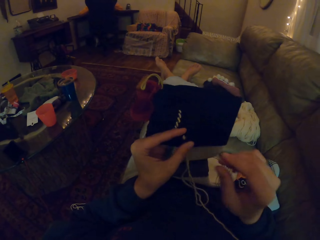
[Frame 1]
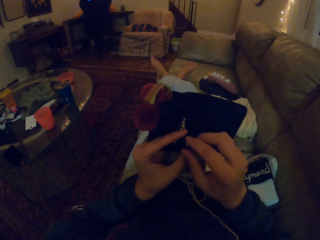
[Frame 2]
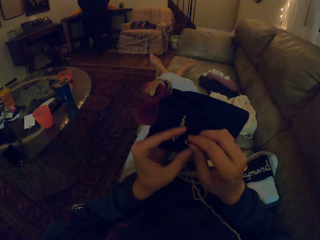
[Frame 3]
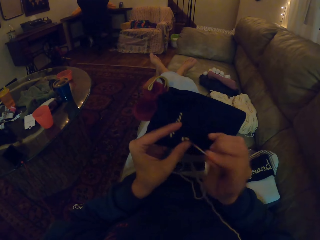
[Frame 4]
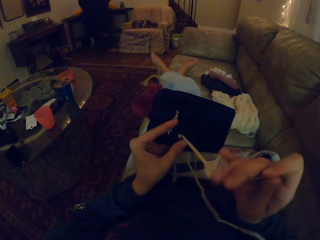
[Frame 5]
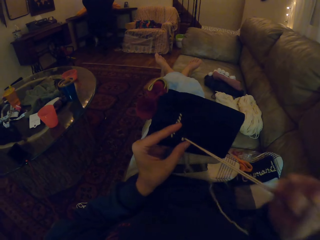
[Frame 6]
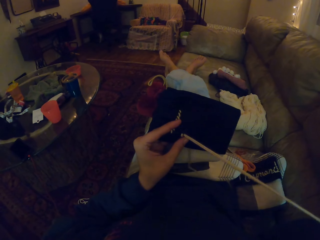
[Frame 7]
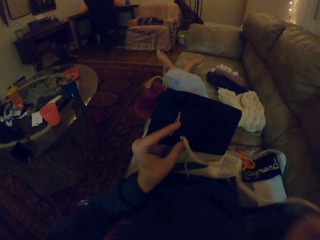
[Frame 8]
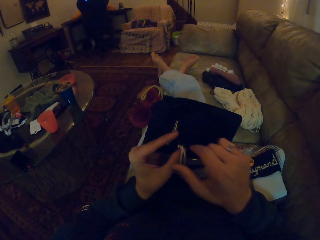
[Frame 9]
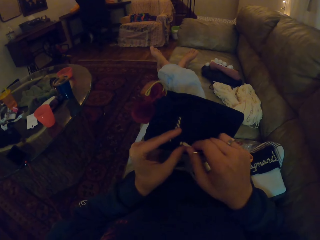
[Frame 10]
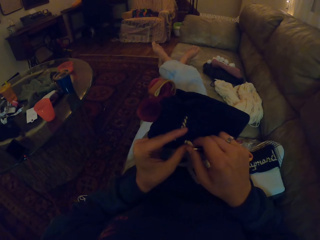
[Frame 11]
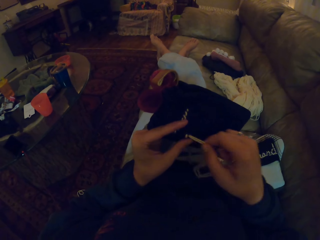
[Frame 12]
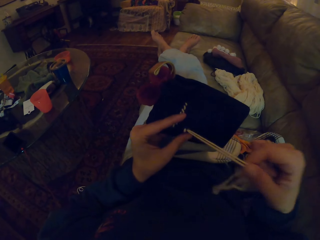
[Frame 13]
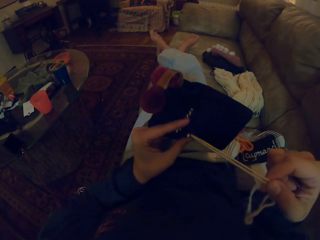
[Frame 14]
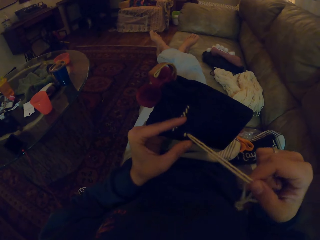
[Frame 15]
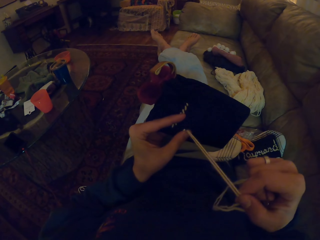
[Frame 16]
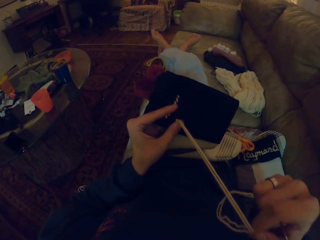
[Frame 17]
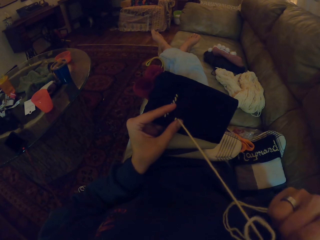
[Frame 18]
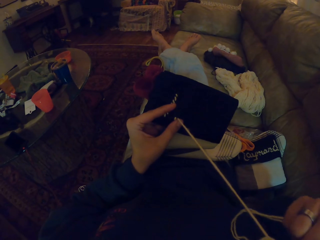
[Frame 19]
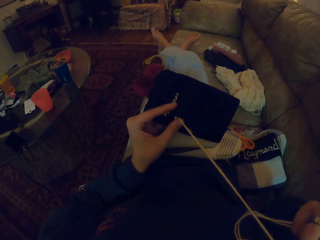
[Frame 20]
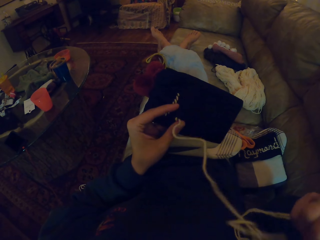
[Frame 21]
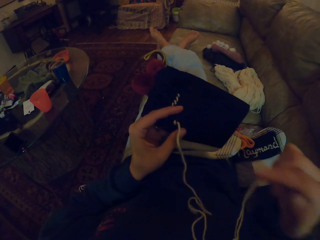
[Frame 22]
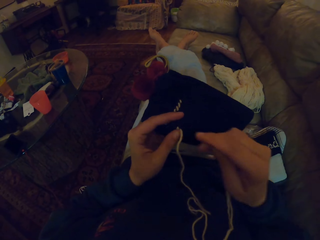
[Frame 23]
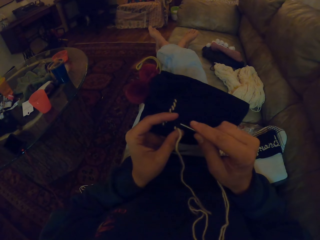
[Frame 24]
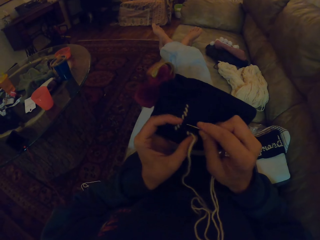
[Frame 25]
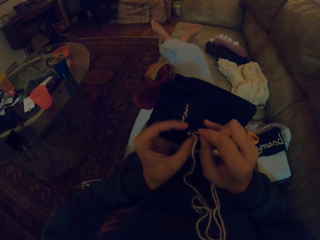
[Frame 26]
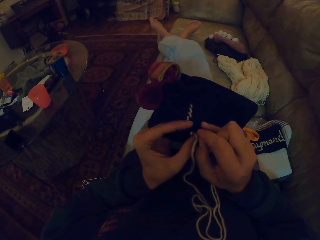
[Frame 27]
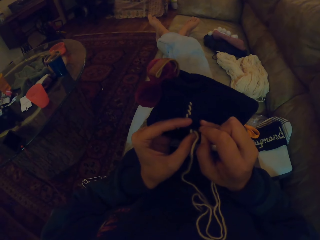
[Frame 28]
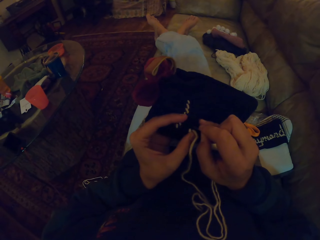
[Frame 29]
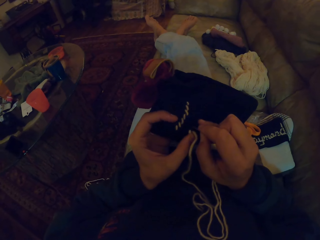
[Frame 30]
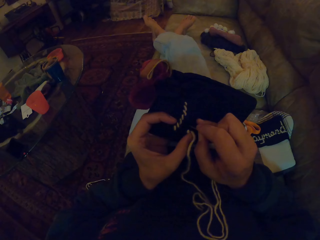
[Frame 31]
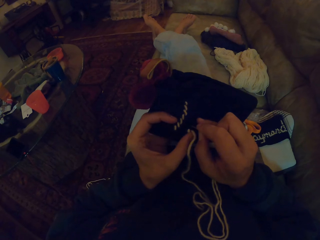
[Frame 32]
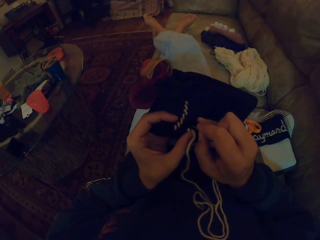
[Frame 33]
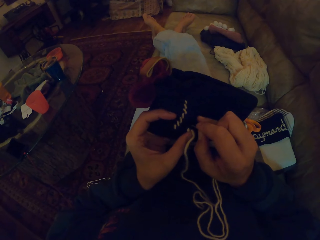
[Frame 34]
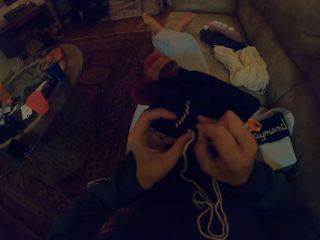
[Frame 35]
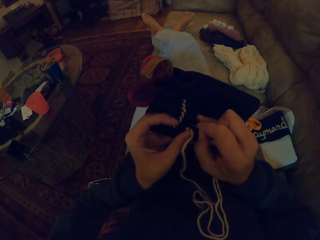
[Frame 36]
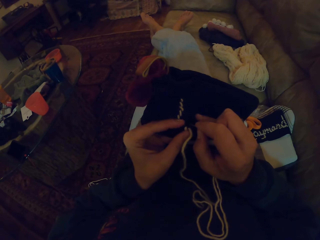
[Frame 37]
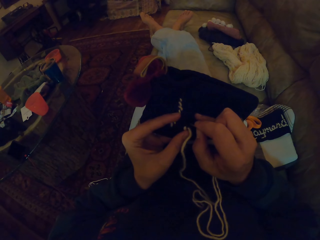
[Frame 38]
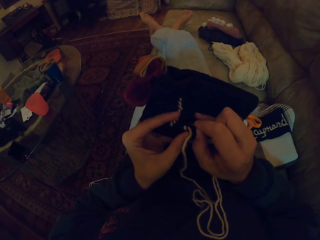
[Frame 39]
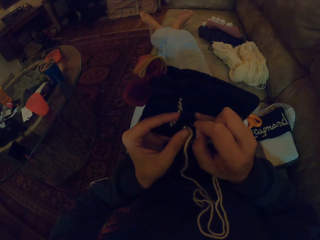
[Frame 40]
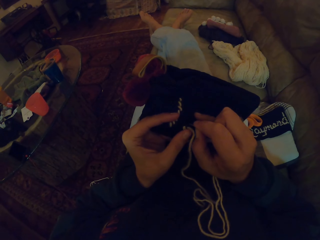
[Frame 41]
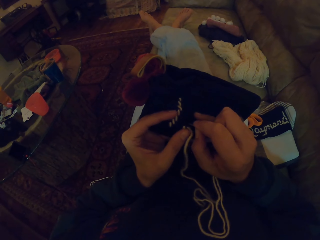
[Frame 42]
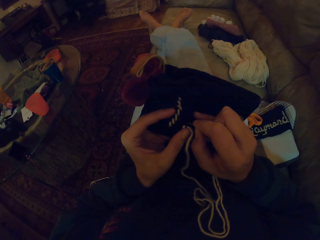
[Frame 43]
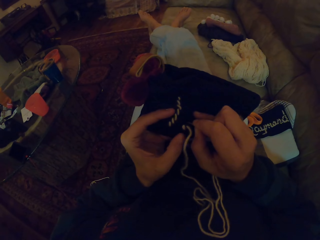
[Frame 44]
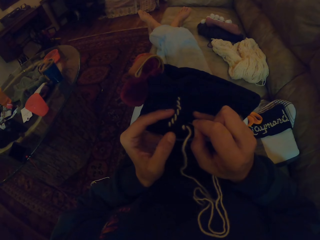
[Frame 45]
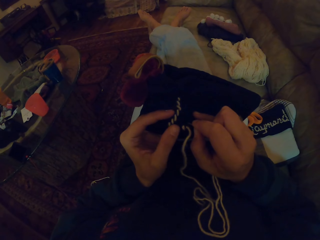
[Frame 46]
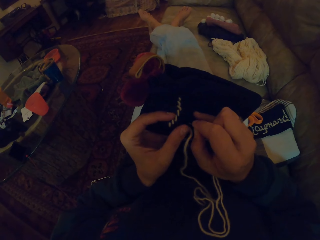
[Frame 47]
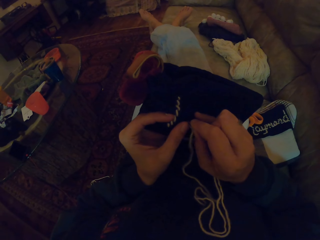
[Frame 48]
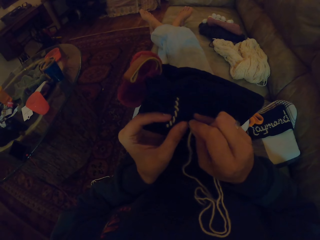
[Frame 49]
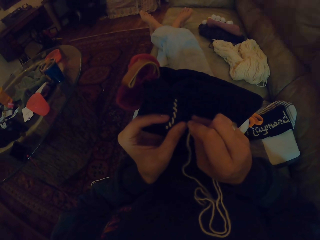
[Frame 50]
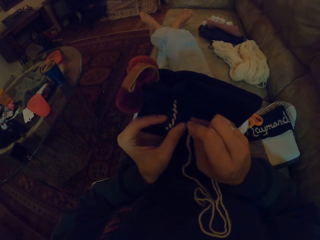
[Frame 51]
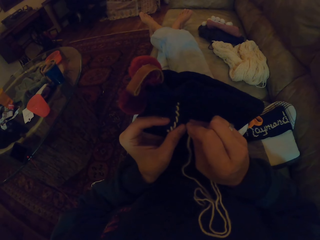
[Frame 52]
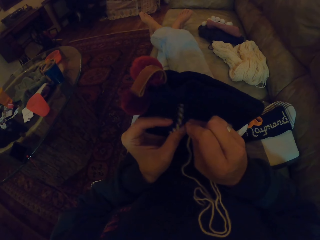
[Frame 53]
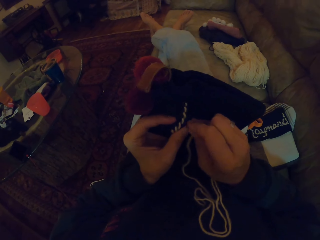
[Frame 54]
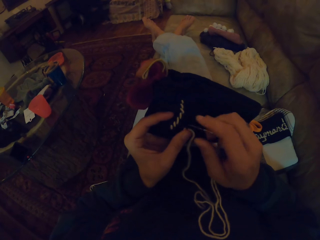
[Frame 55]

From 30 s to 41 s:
The camera wearer straightens a thread in a crochet. They insert a needle in the crochet.

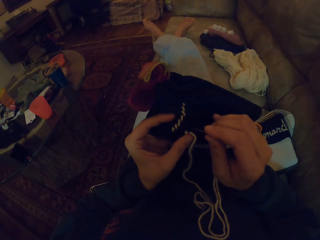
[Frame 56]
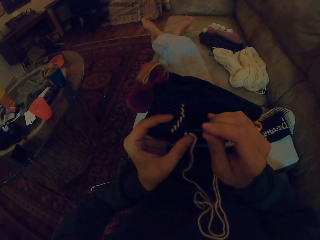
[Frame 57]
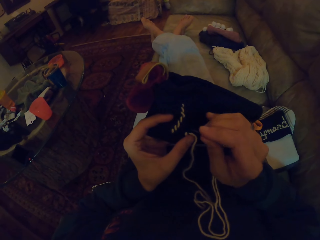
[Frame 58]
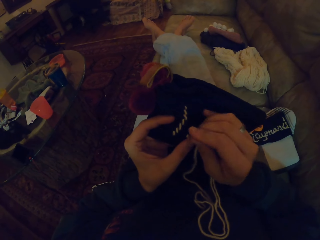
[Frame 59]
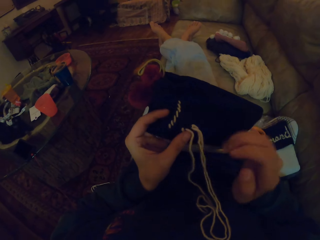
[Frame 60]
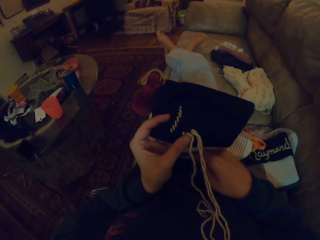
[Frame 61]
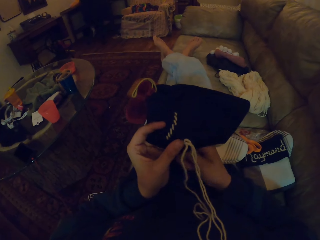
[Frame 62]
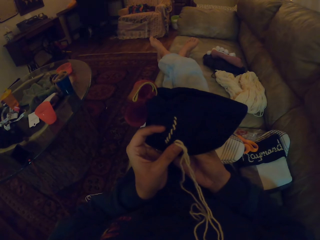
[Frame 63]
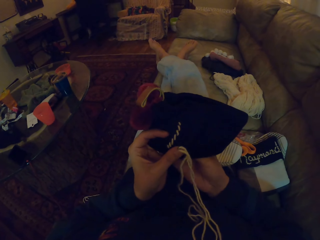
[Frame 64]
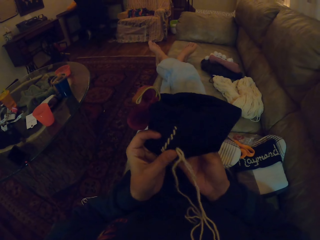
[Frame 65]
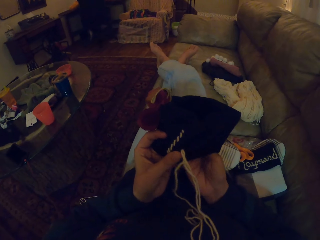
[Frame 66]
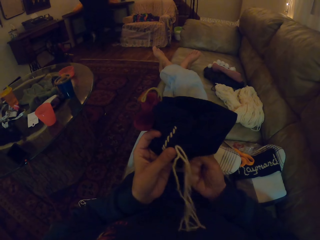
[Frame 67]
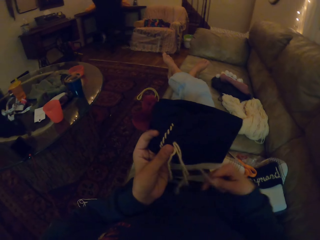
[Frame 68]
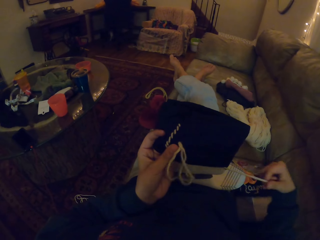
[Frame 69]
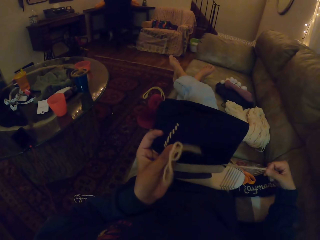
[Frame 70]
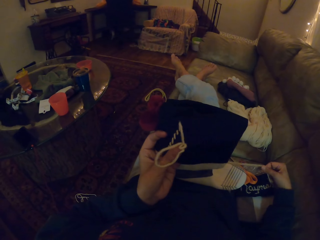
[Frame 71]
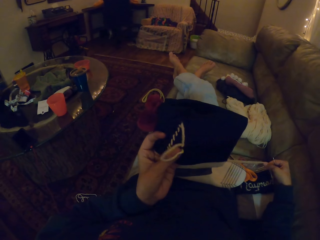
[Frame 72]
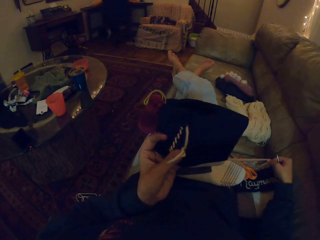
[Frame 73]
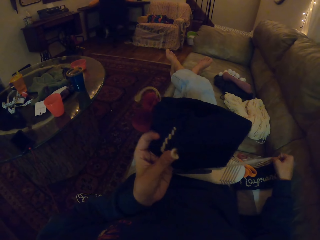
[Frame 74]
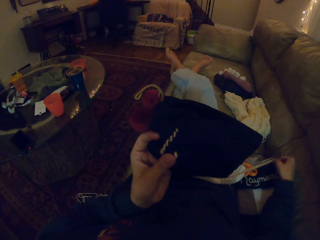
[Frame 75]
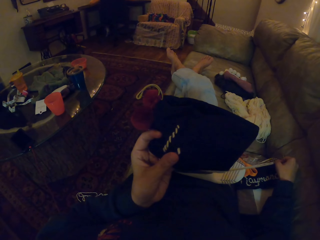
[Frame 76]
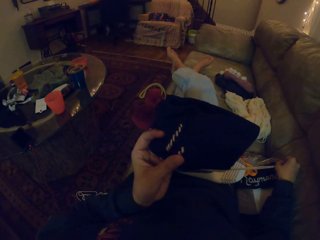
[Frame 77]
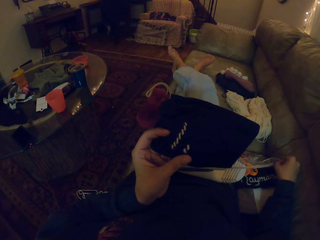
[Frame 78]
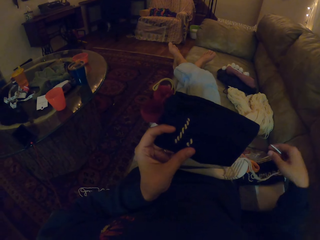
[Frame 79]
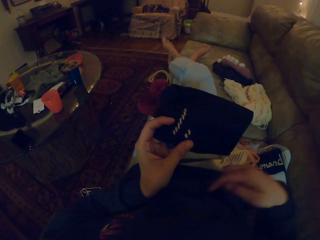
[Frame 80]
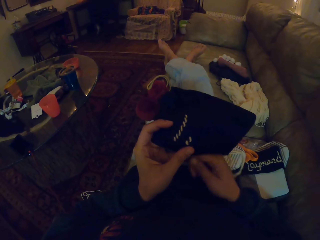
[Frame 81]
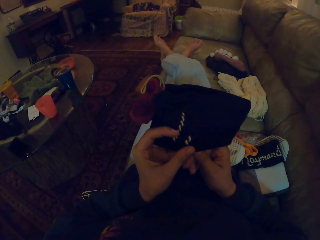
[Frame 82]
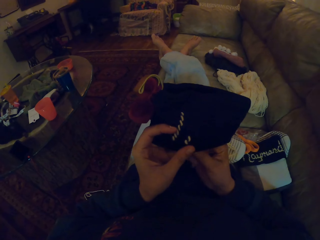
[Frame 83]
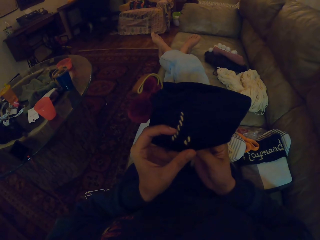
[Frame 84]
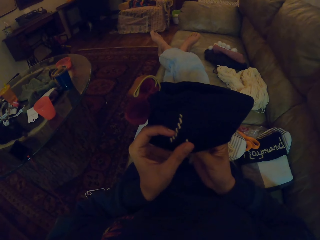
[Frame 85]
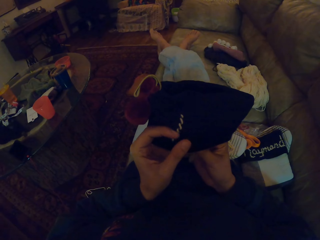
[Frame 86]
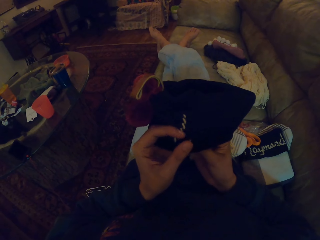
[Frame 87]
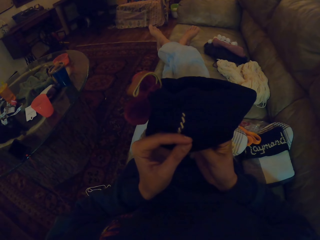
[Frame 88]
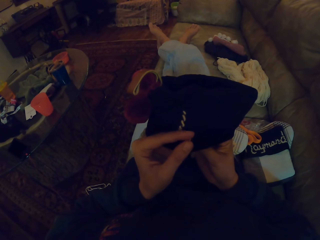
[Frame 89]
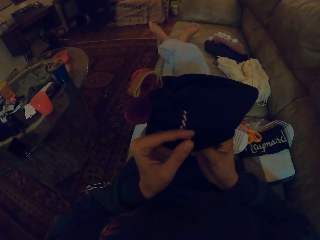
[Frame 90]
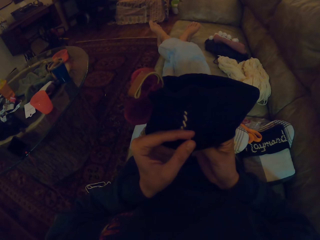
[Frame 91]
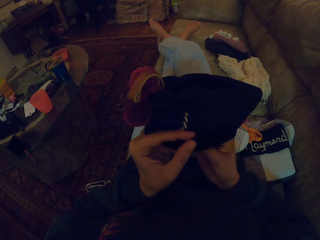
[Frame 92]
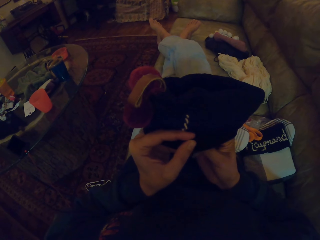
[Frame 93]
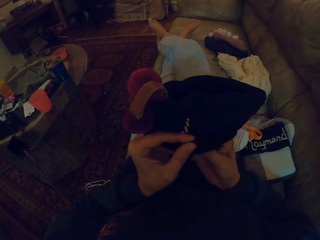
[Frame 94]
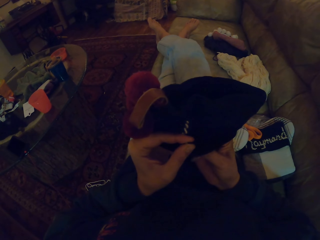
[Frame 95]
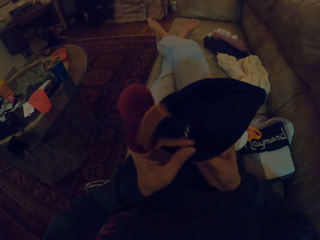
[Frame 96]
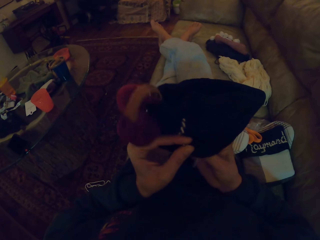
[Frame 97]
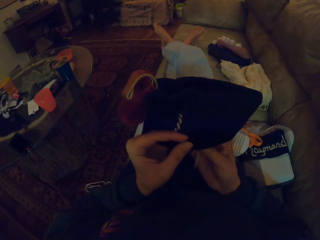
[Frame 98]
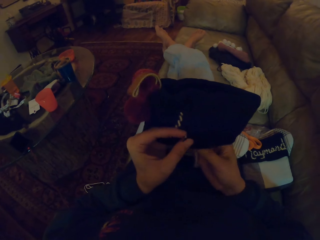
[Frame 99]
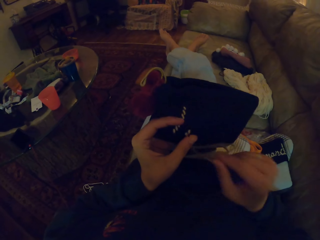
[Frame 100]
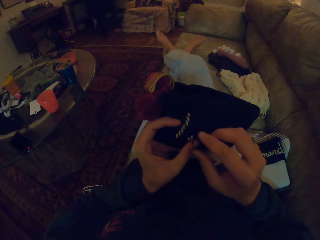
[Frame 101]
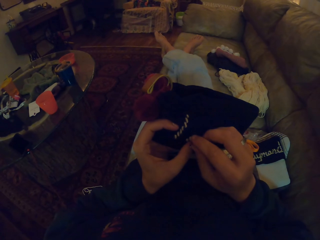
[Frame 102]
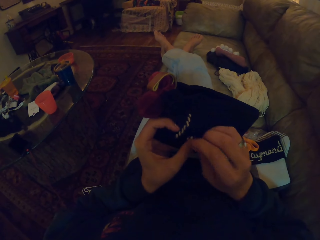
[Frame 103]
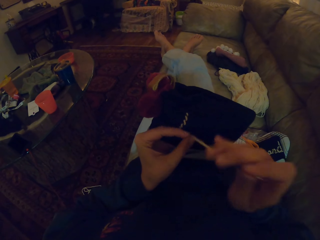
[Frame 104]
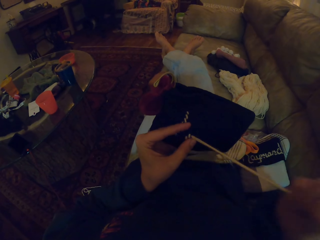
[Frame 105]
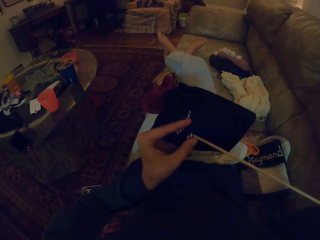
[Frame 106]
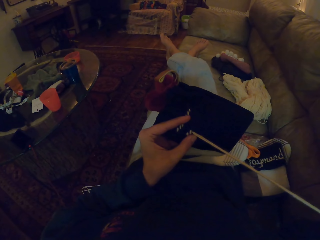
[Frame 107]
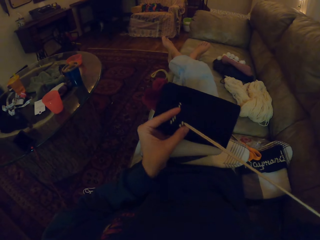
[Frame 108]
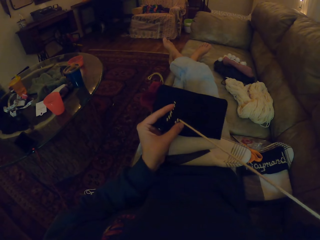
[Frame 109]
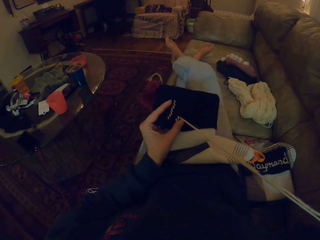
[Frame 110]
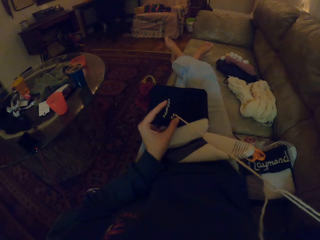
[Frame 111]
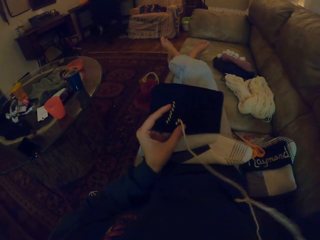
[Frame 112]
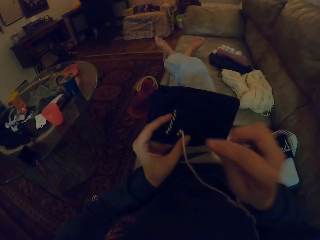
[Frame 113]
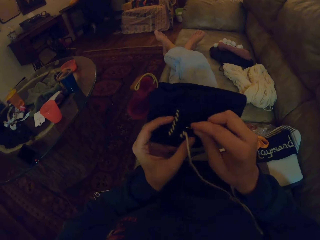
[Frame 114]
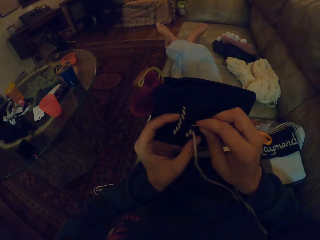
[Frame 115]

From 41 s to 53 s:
The camera wearer straightens a thread in a crochet. They insert a needle in the crochet. They straighten the thread in the crochet.
